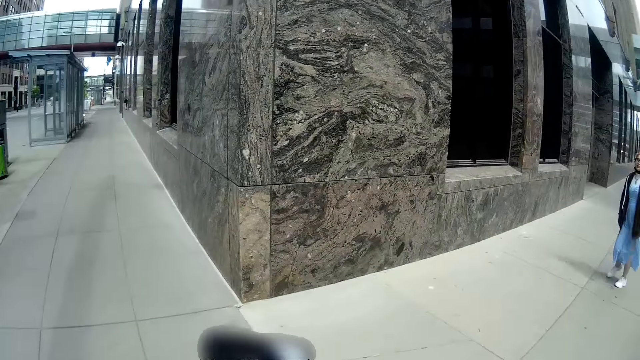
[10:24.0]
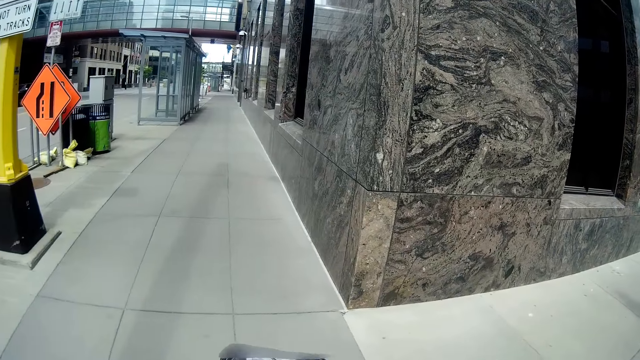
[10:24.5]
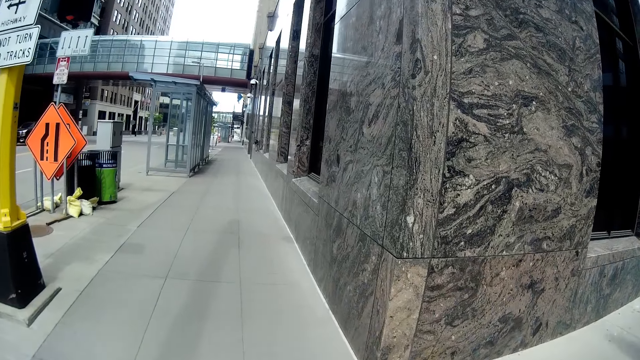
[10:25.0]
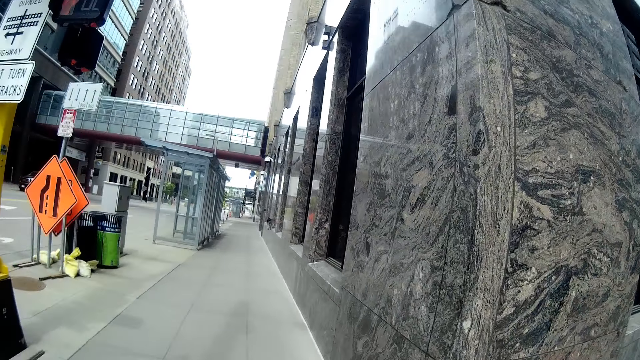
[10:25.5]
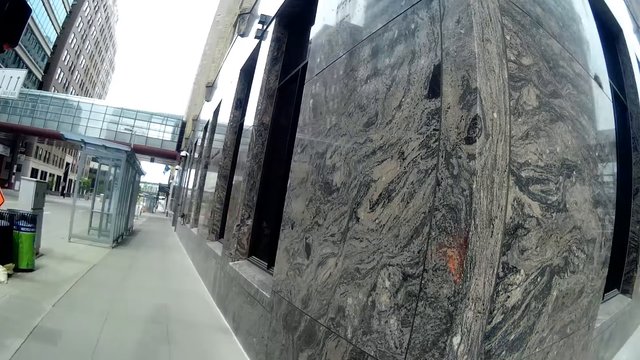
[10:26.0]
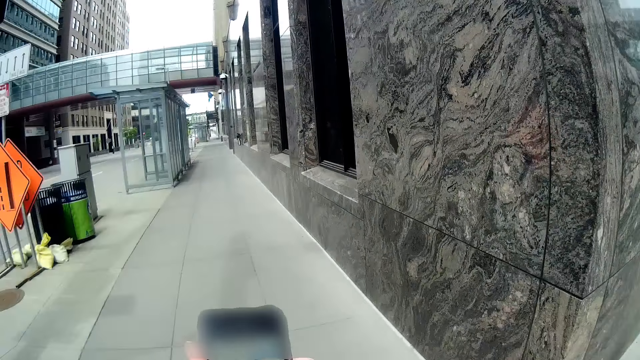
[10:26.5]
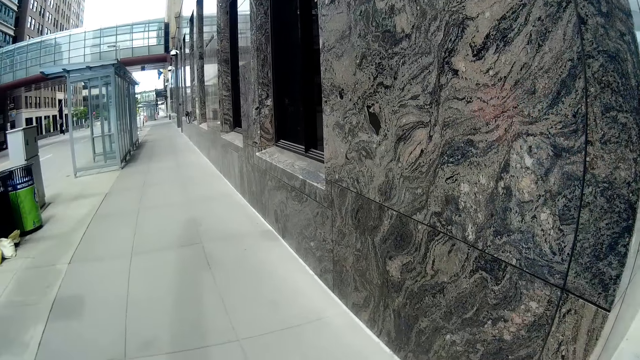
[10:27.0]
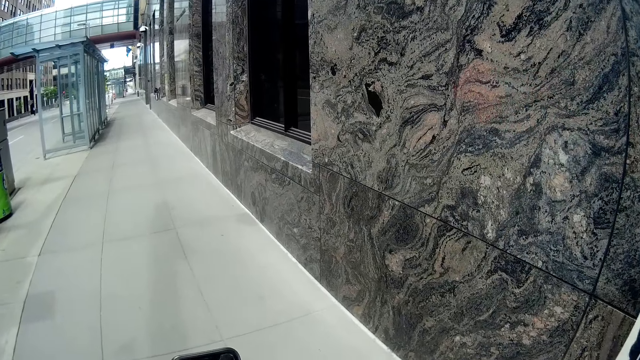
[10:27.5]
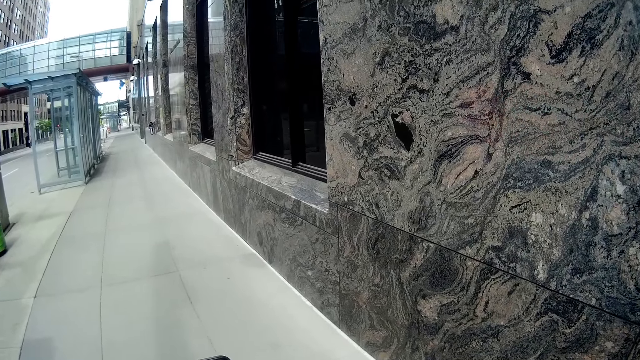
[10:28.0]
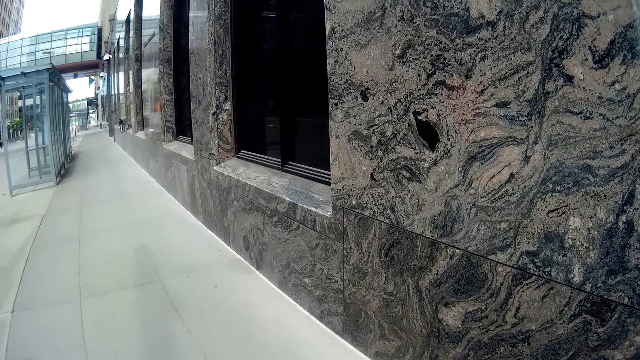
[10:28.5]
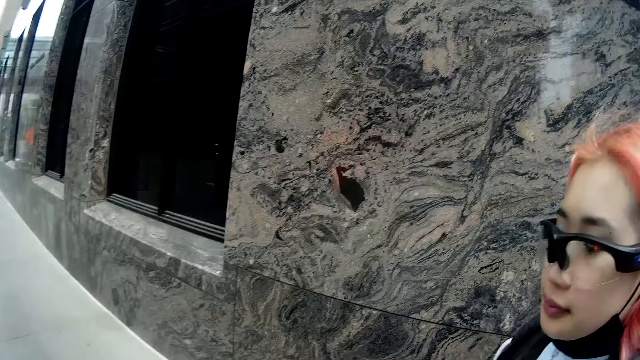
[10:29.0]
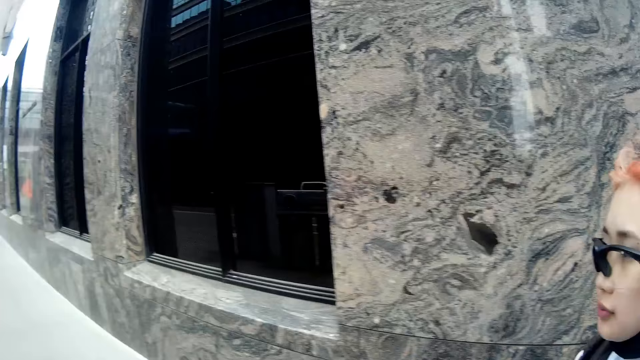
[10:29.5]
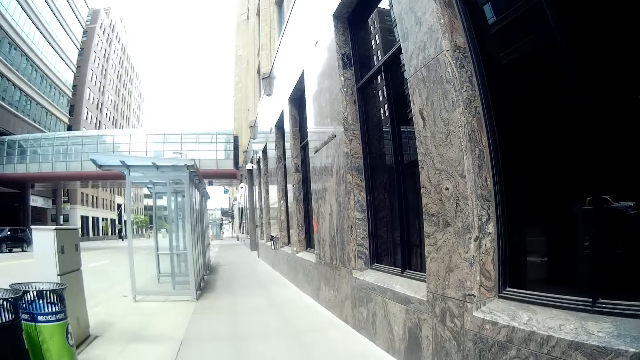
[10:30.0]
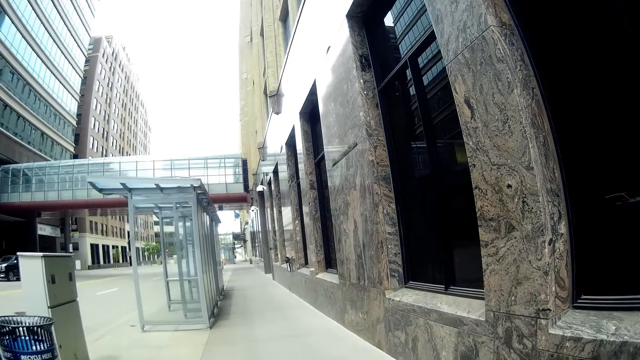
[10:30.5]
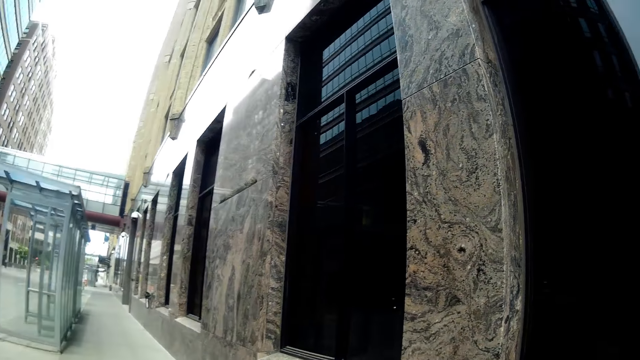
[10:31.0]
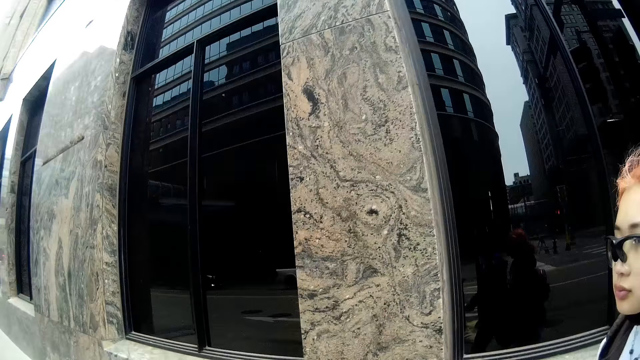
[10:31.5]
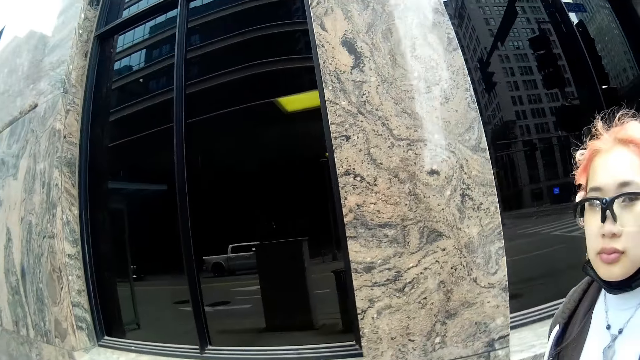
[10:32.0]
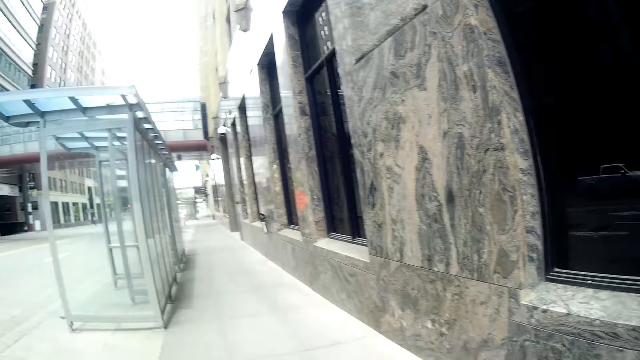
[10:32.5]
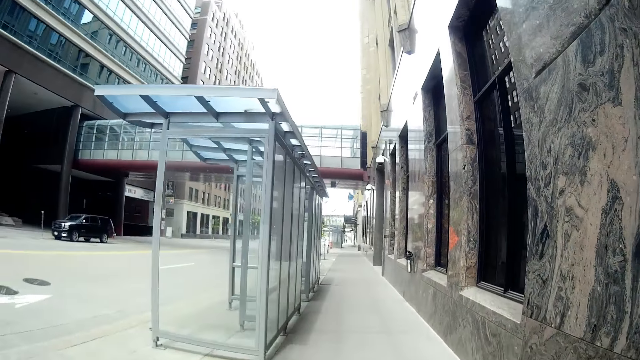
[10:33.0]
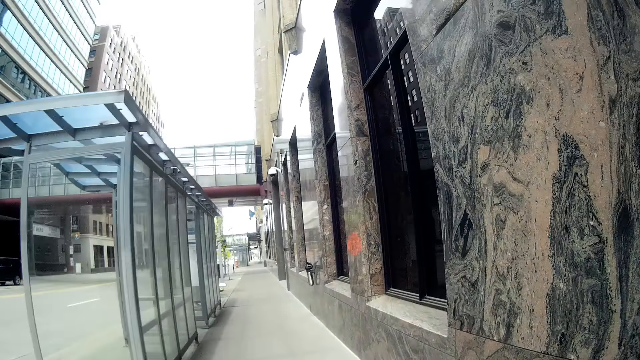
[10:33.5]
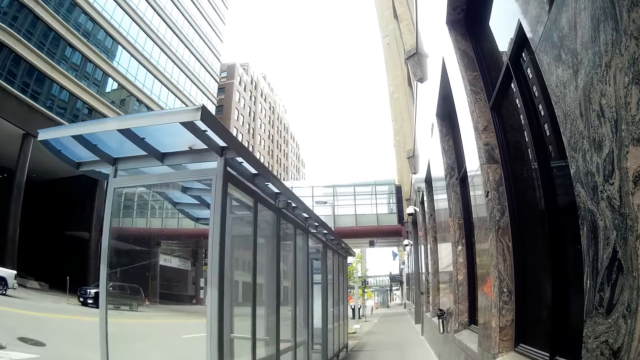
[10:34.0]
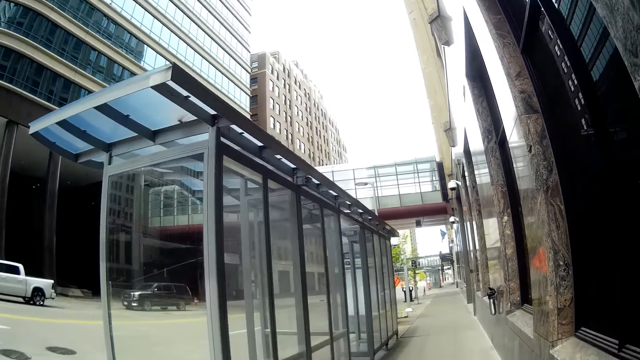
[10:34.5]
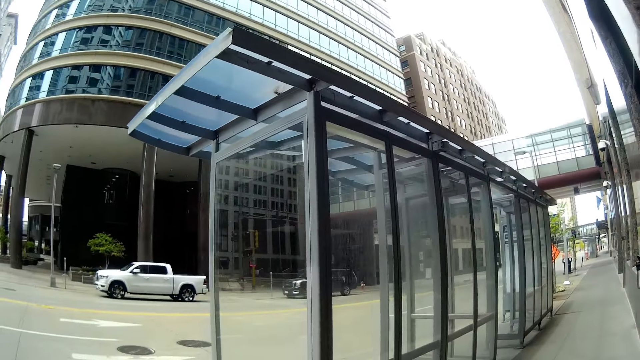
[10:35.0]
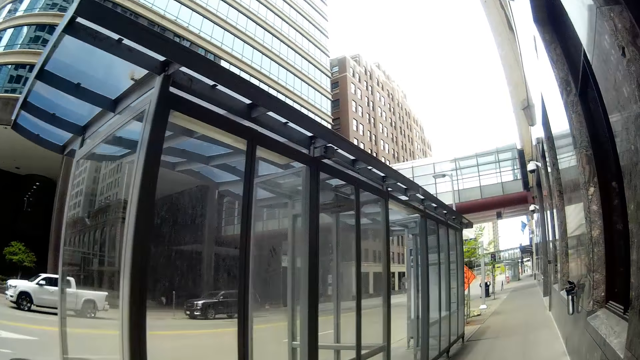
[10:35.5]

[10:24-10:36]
The camera wearer walks on the pavement with a woman.

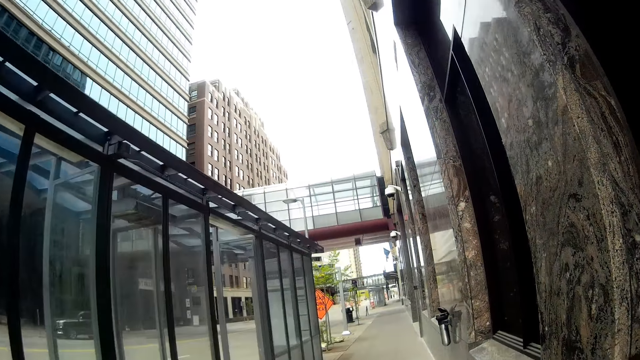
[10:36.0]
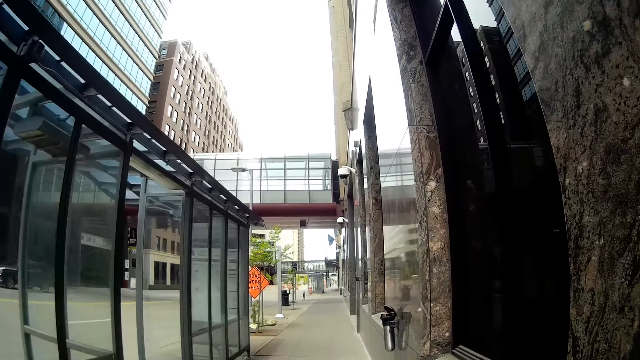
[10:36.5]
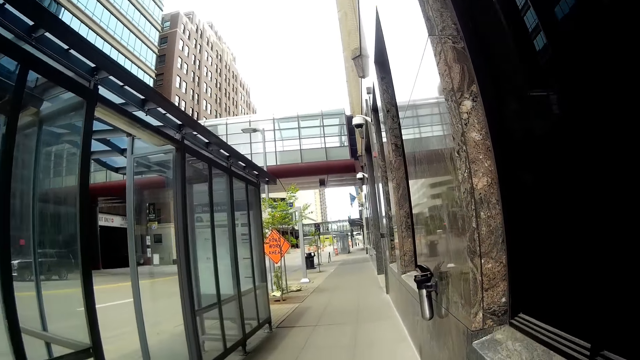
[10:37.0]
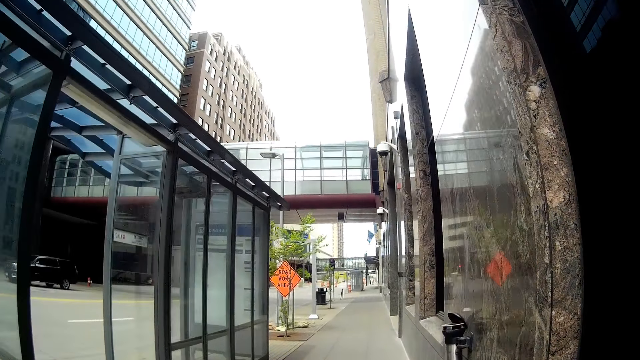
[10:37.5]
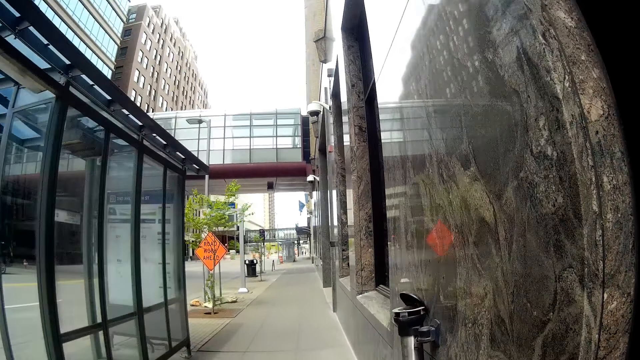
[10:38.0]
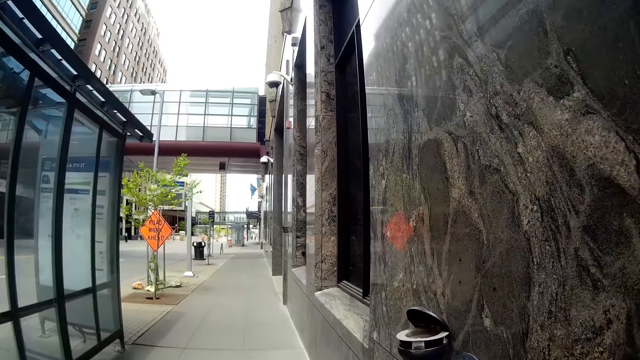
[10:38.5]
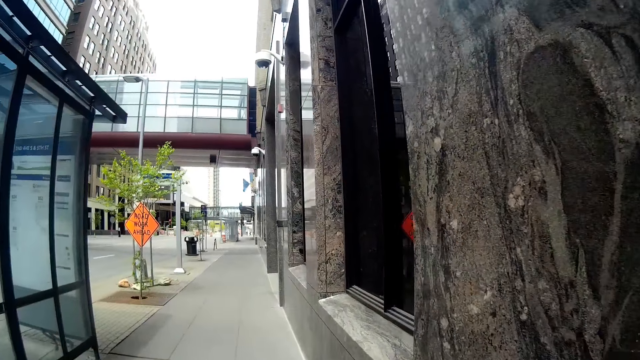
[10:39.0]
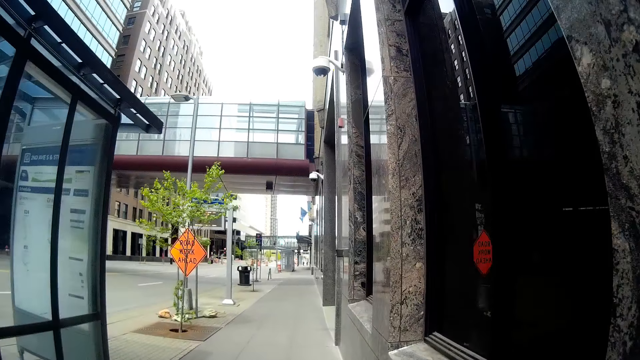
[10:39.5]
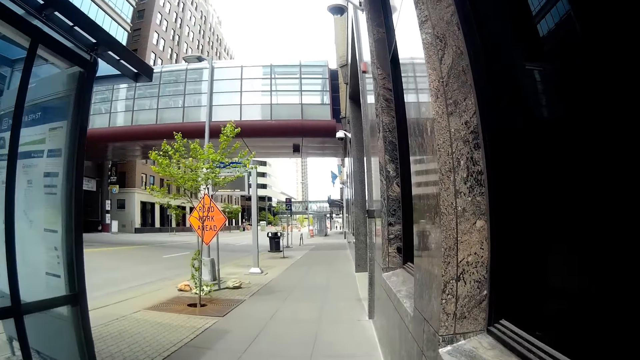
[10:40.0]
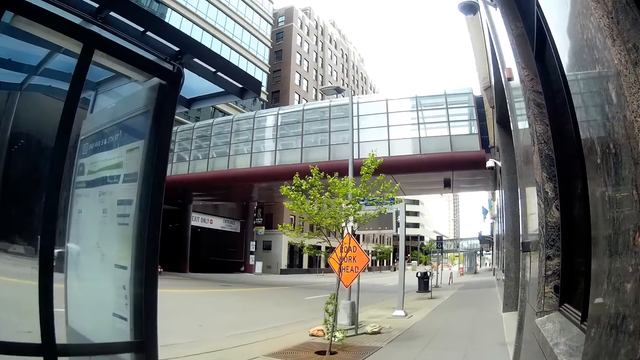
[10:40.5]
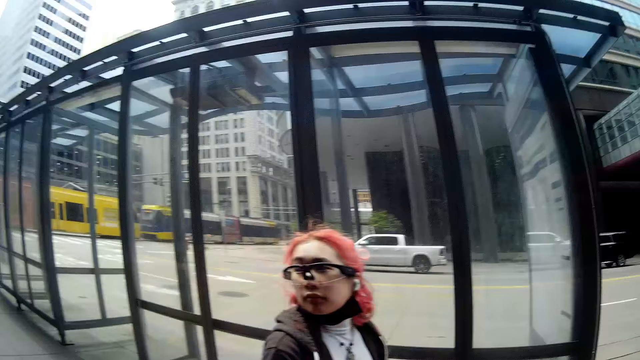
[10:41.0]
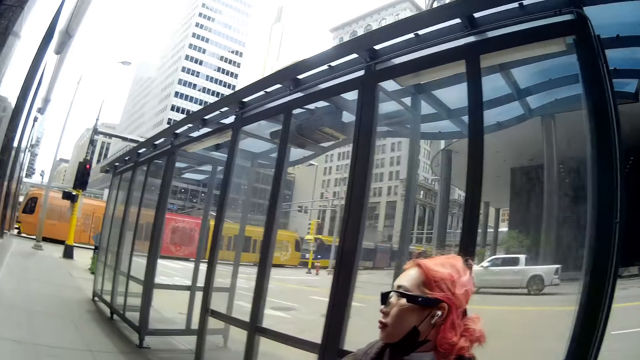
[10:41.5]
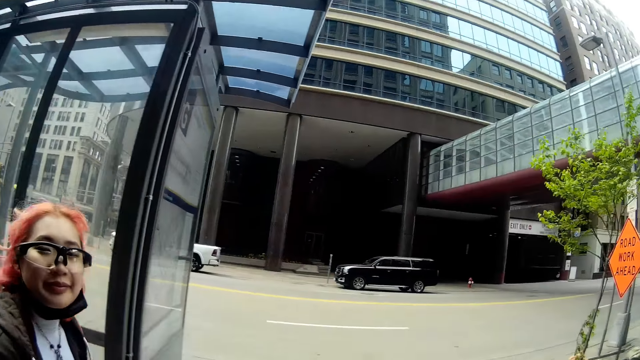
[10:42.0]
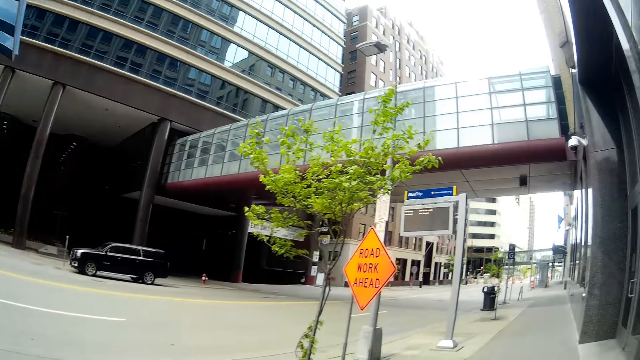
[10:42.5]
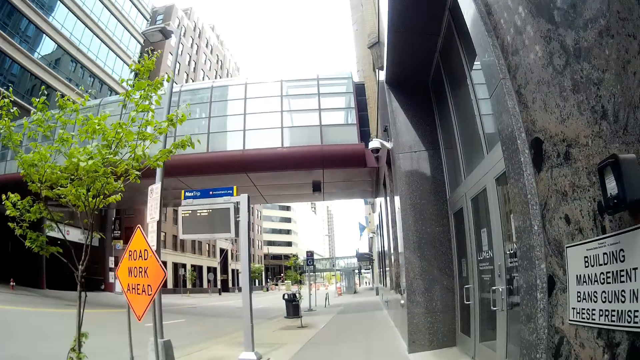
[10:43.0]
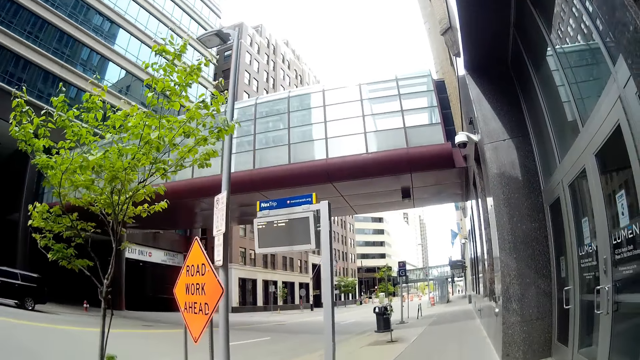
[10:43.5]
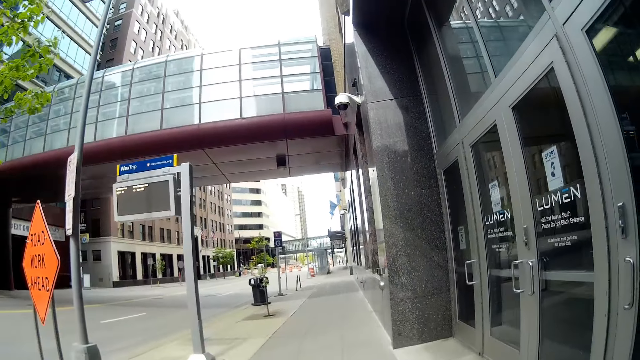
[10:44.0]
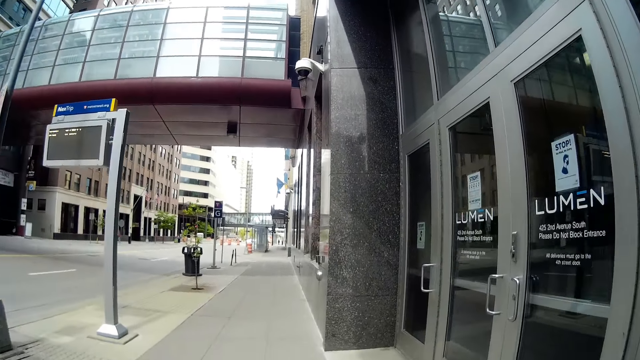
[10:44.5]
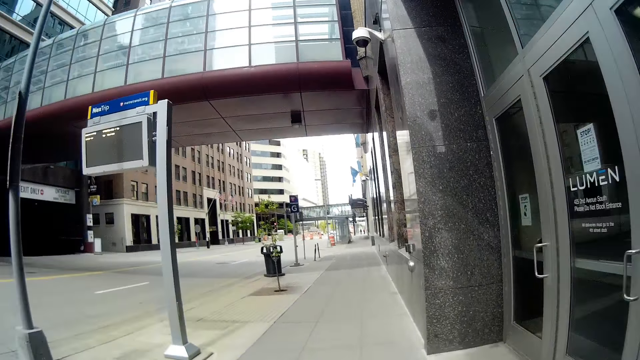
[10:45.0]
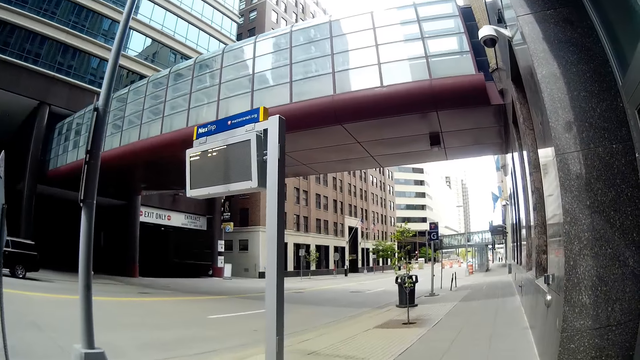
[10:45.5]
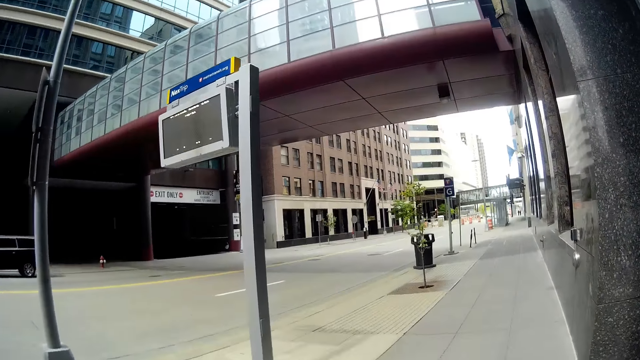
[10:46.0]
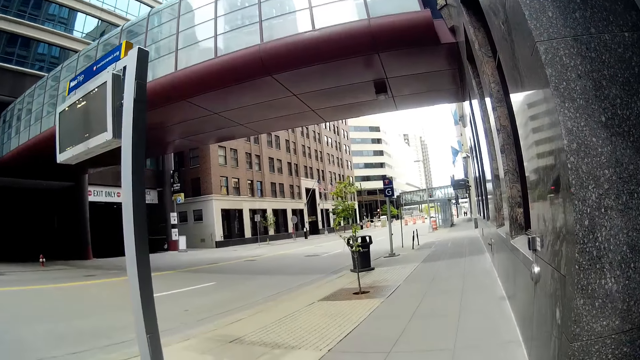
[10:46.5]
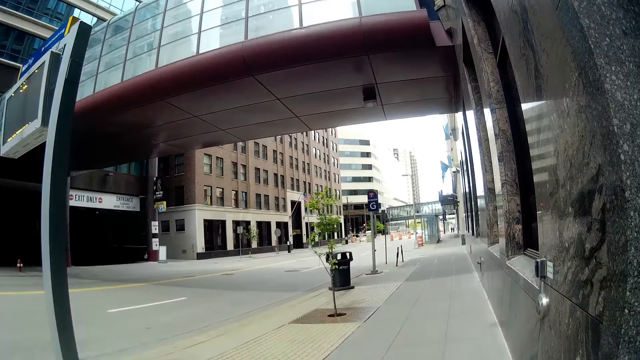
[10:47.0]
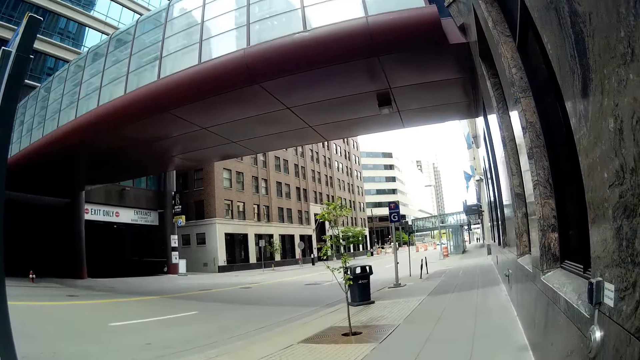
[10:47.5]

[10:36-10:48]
The camera wearer looks around the area. They walk on the pavement with a woman.
